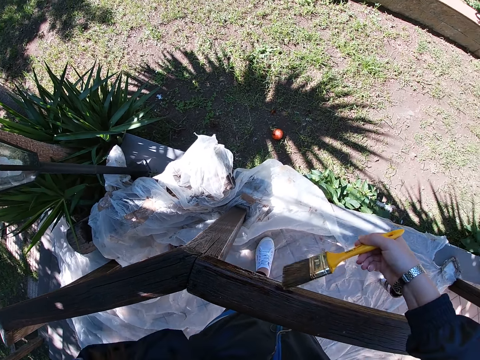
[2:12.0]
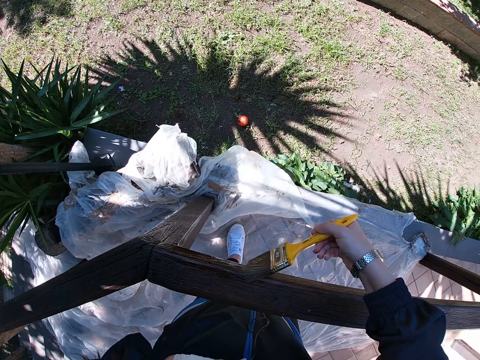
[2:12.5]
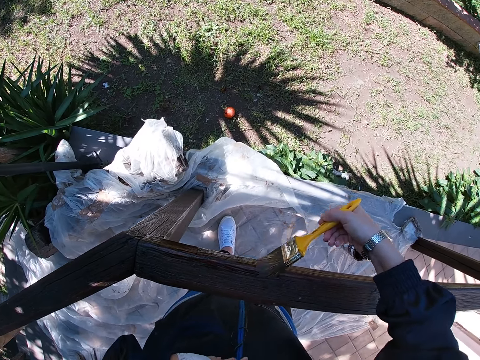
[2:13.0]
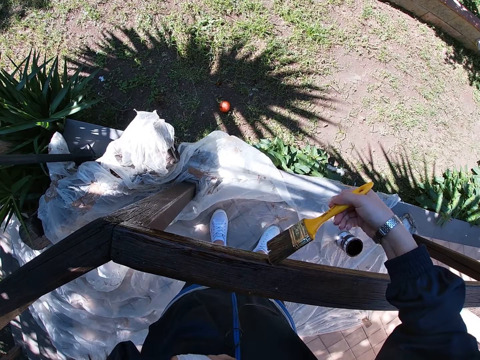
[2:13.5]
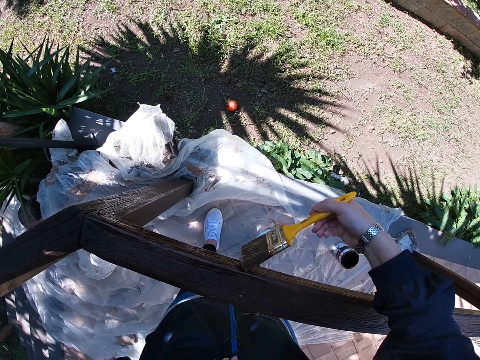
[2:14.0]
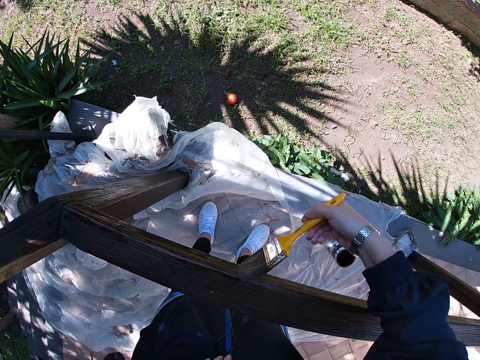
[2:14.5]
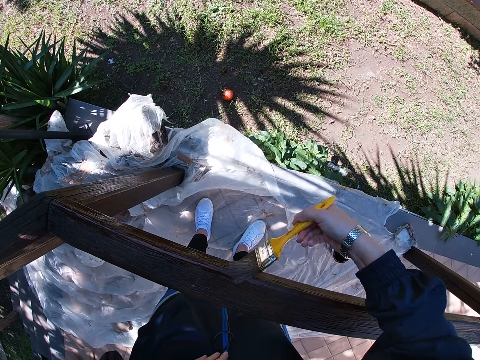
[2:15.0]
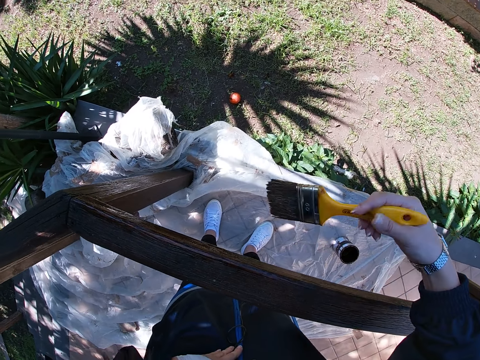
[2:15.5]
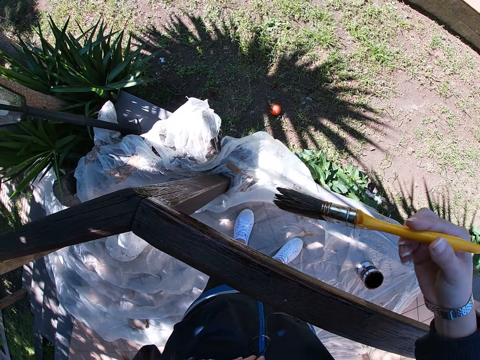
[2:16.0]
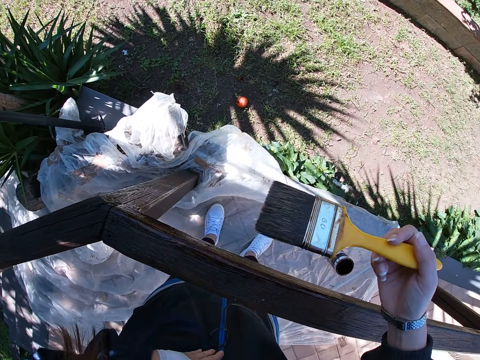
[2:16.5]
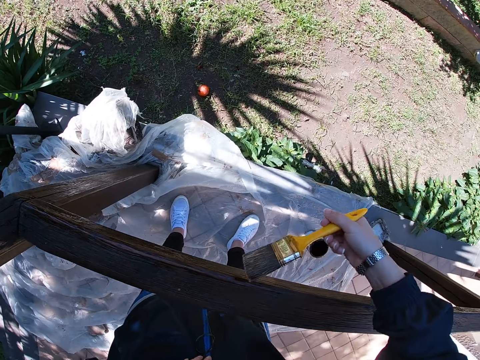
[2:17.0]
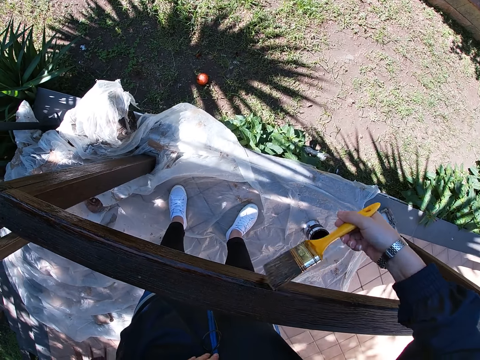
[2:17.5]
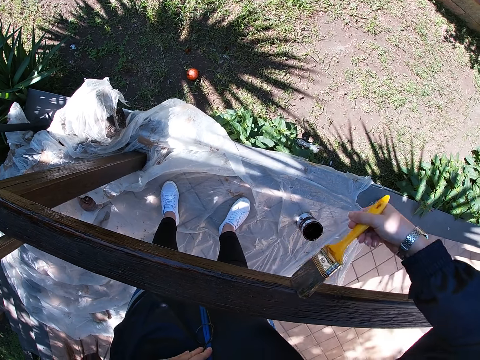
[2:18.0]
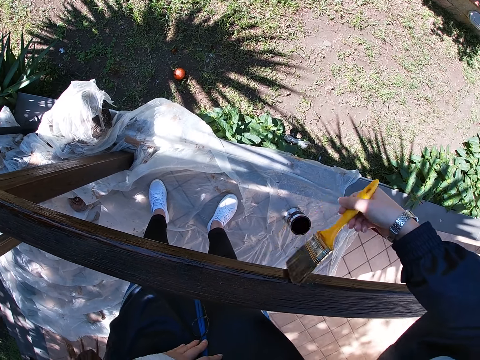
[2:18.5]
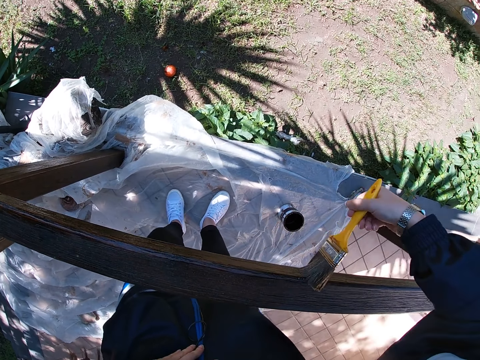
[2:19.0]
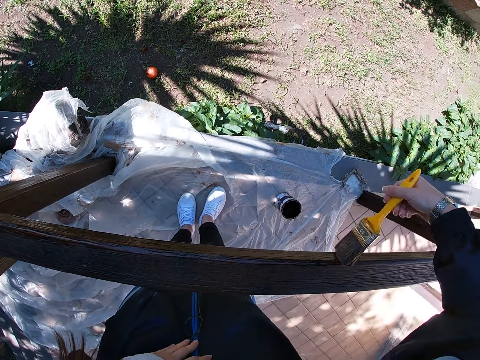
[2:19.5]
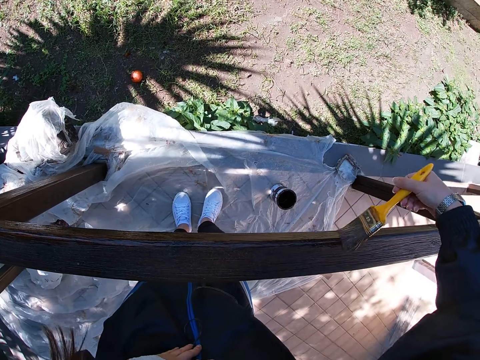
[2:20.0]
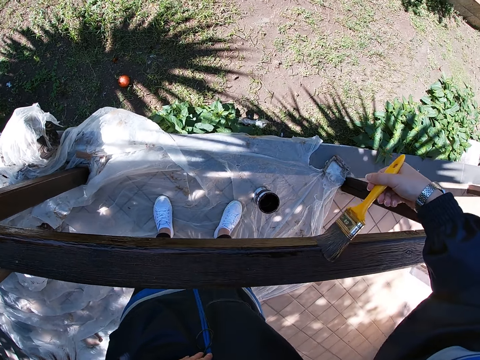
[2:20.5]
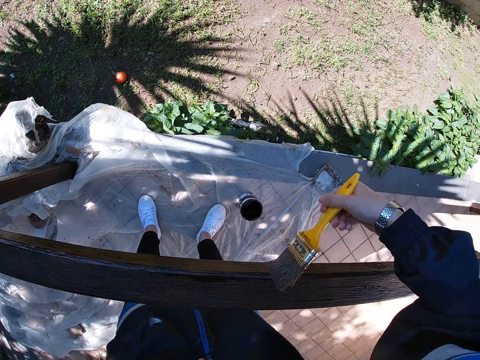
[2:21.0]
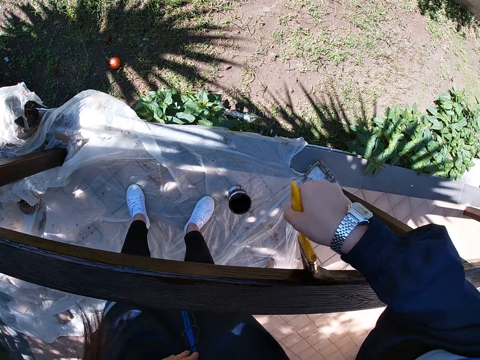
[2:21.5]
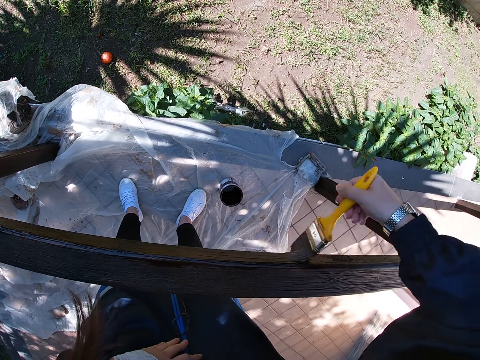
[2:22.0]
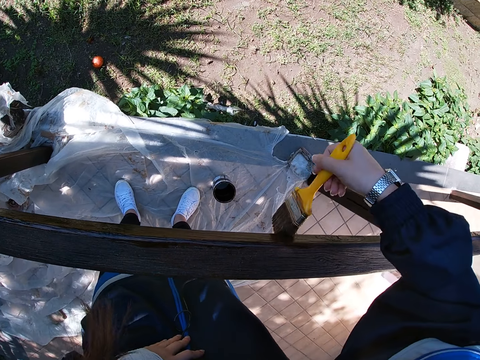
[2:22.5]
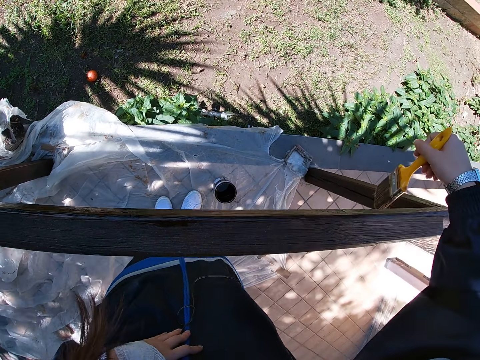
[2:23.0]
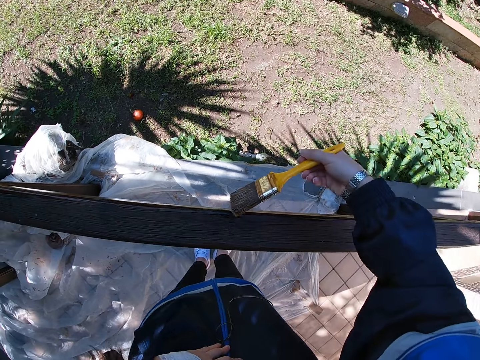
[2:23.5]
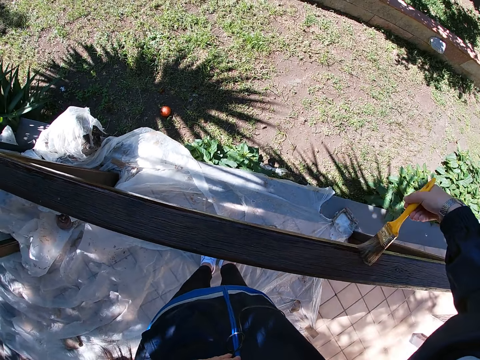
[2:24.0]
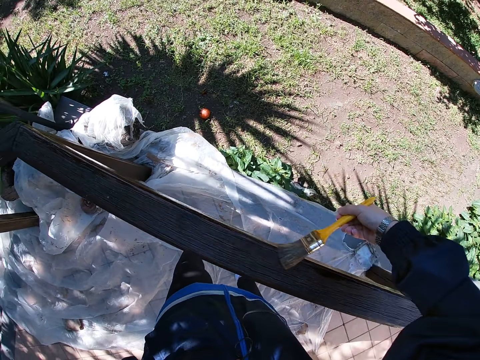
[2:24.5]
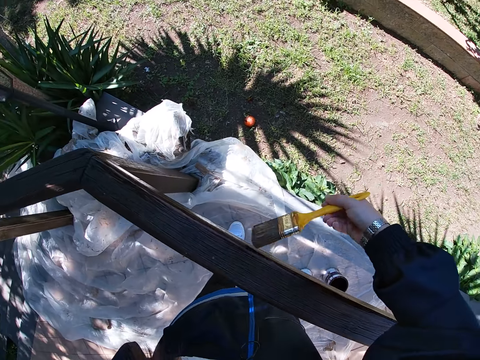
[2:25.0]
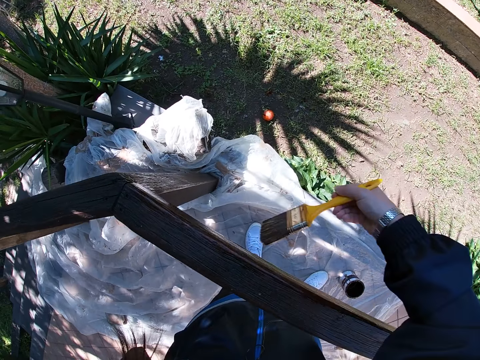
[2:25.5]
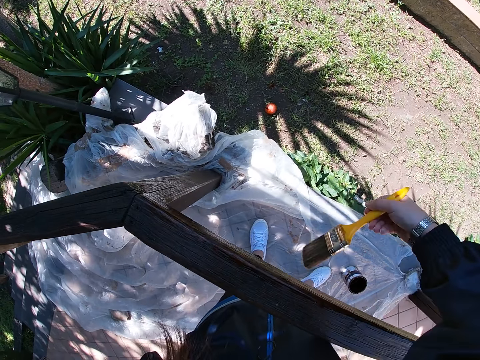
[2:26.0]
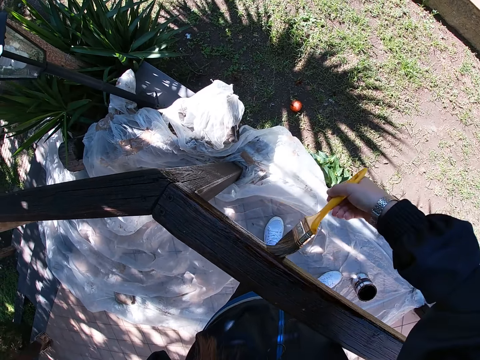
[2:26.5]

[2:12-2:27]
The camera wearer stops painting the frame of wood. They adjust handling of the paint brush. They paint the frame of wood.

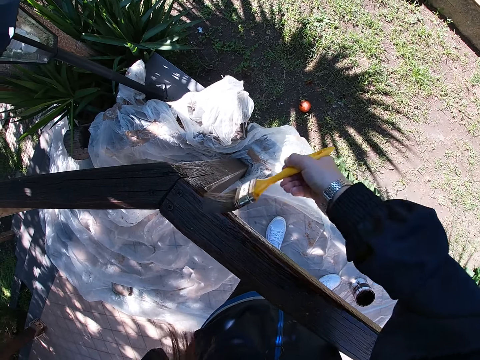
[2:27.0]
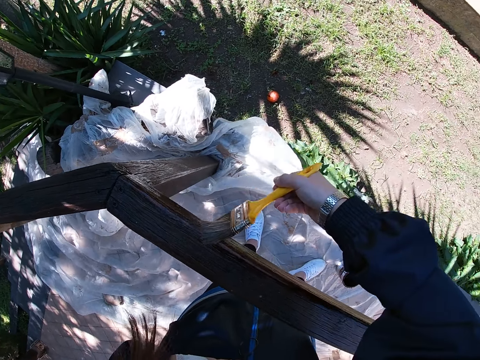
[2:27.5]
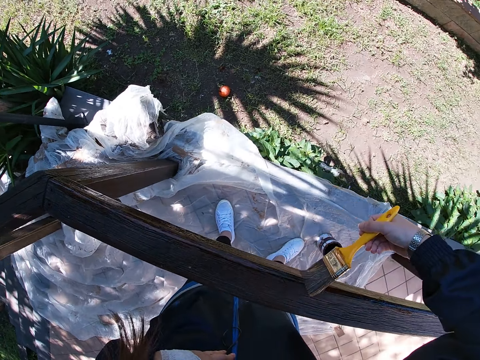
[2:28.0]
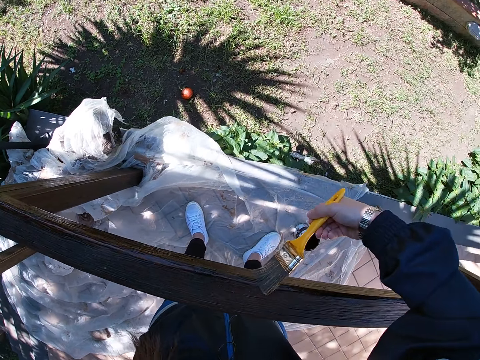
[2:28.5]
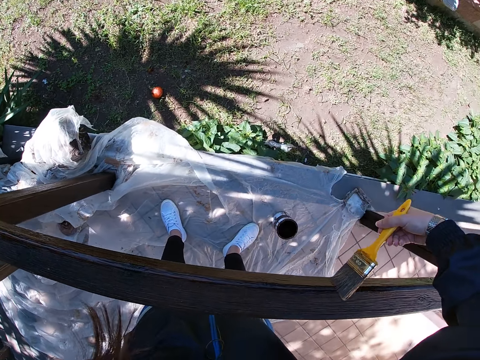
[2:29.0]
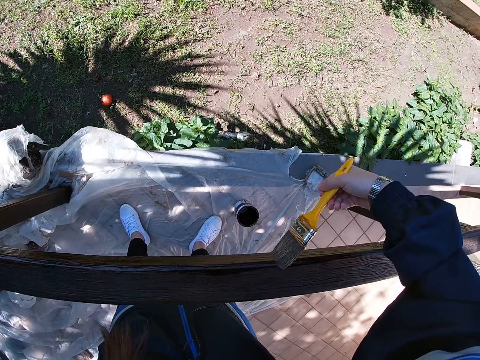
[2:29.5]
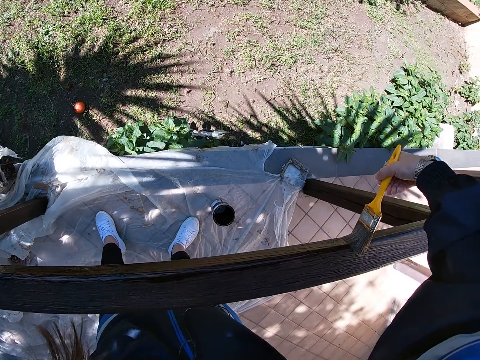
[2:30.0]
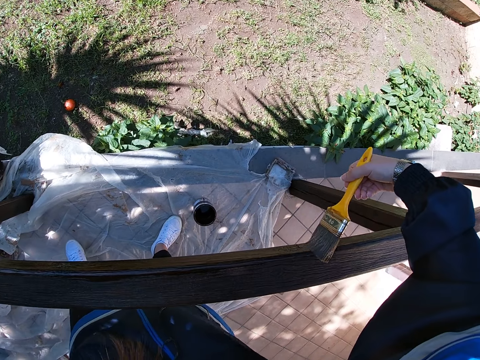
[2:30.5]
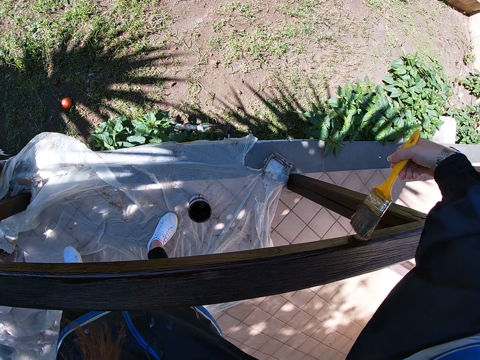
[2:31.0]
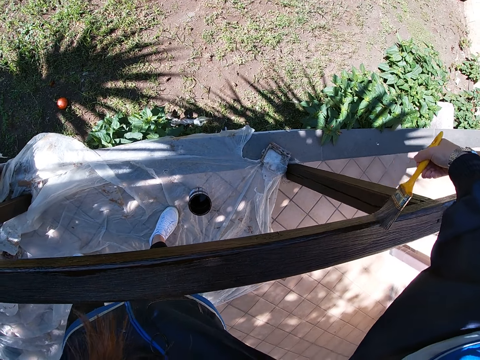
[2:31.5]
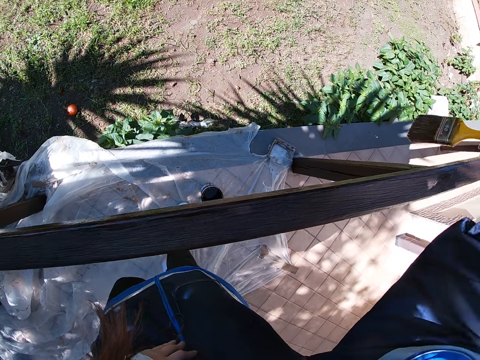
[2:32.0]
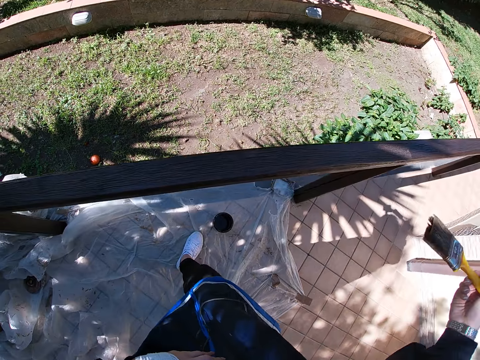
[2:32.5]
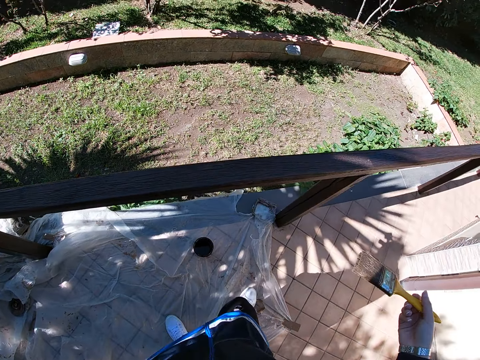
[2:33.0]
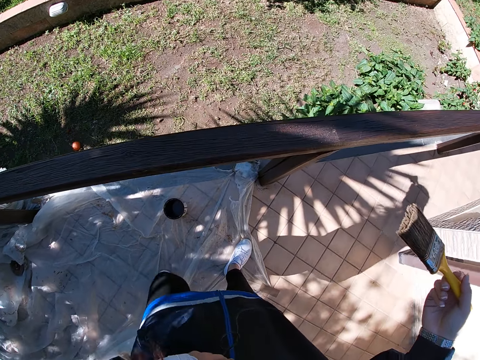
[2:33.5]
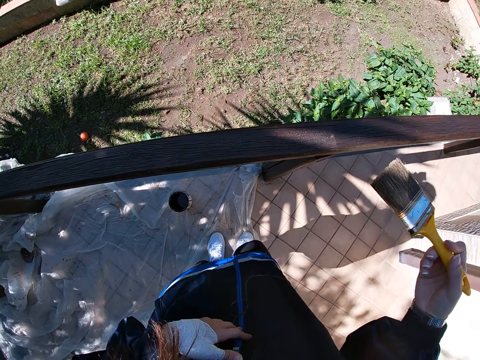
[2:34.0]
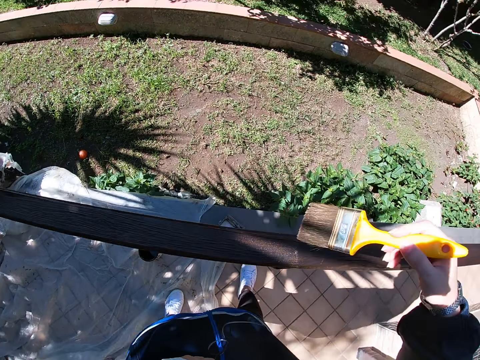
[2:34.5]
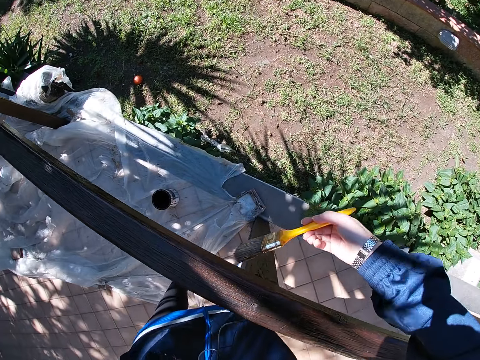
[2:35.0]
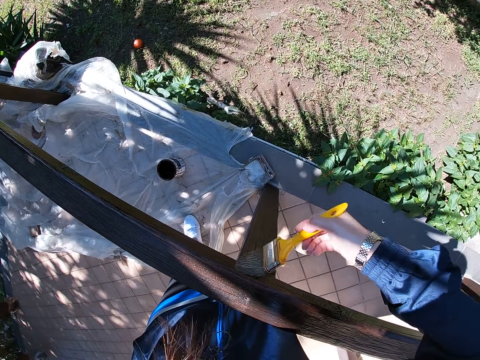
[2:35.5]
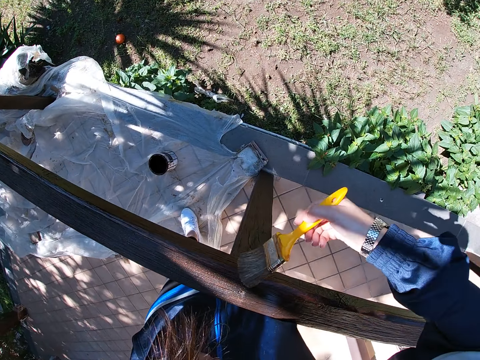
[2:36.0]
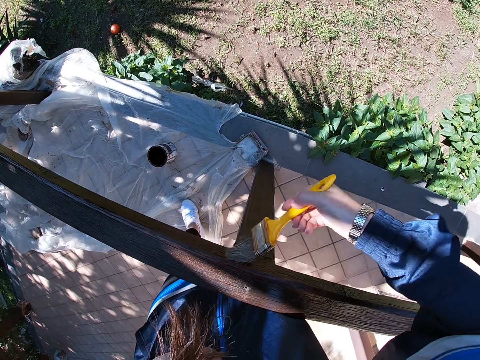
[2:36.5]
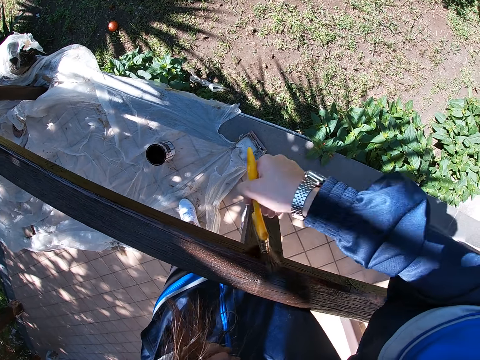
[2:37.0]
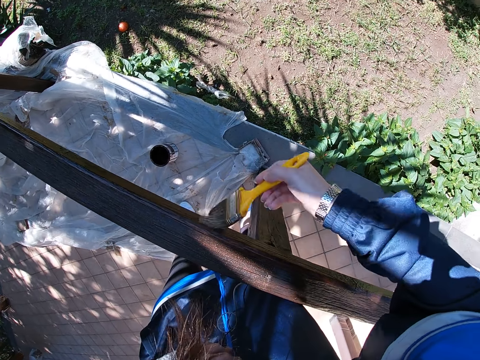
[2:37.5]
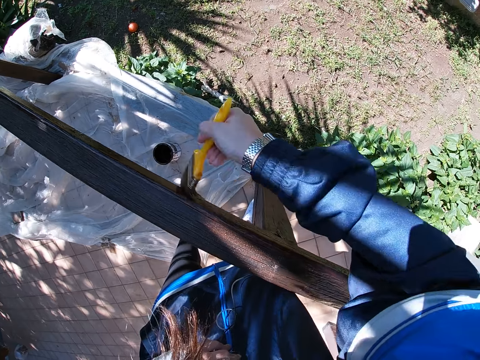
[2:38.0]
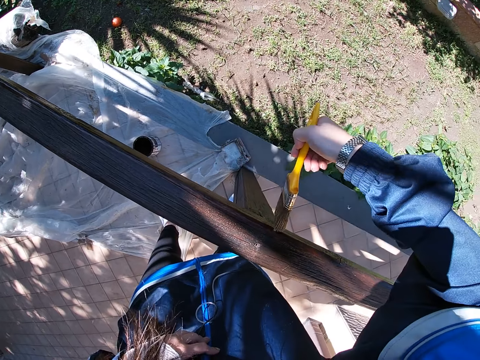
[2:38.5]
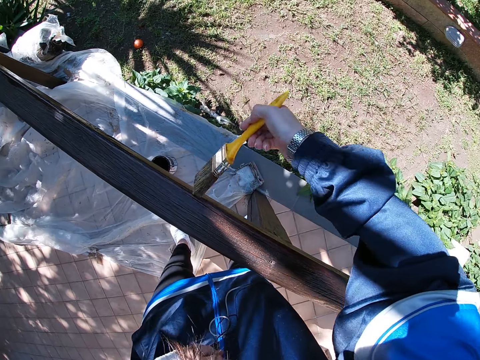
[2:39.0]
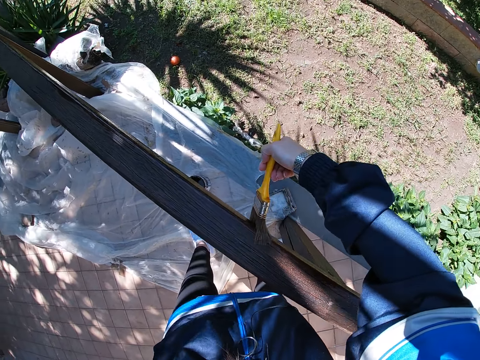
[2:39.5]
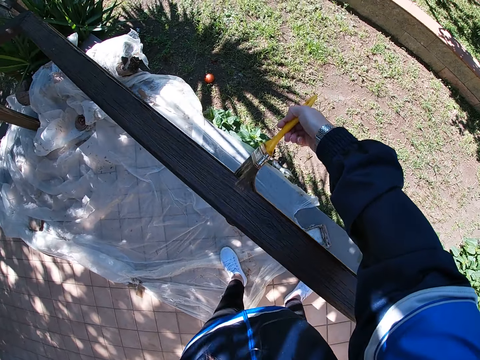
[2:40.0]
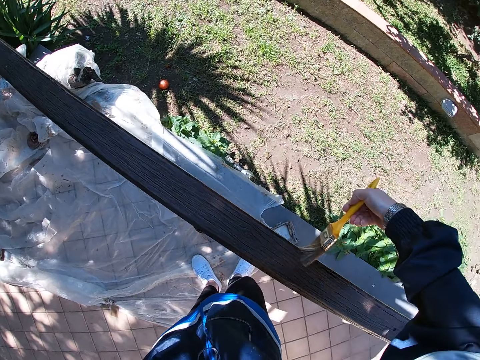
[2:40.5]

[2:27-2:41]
The camera wearer stops painting the frame of wood. They walk slightly to the right. They stop walking. They paint the frame of wood.
